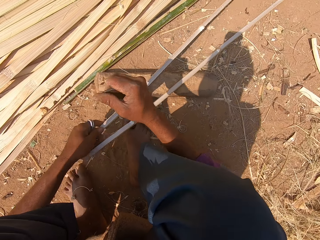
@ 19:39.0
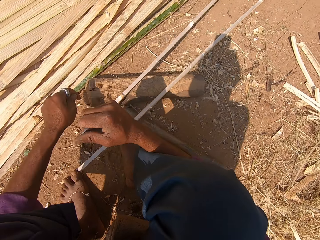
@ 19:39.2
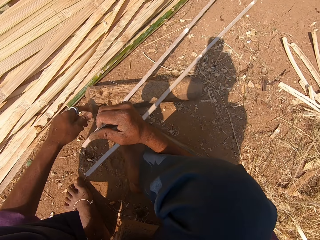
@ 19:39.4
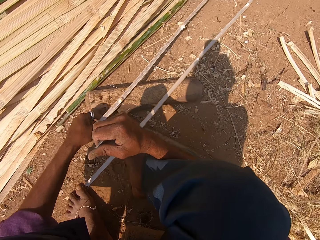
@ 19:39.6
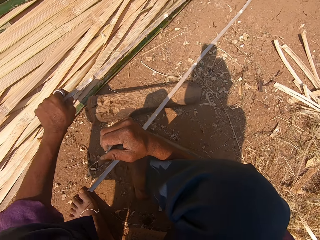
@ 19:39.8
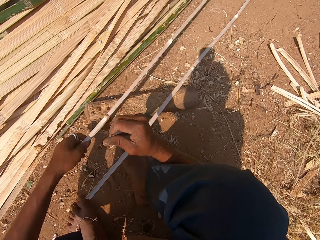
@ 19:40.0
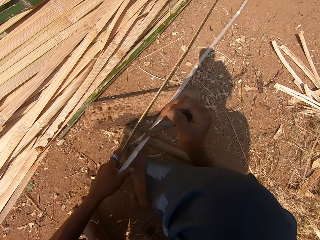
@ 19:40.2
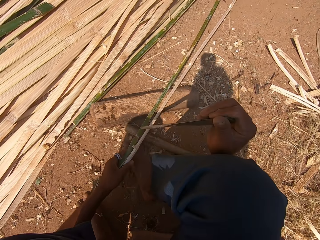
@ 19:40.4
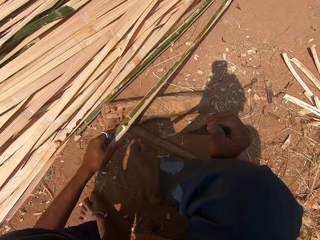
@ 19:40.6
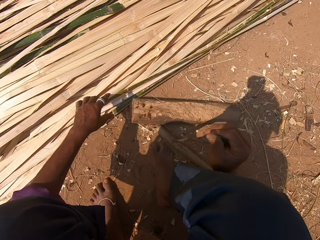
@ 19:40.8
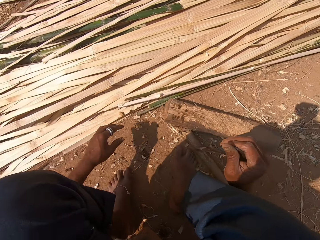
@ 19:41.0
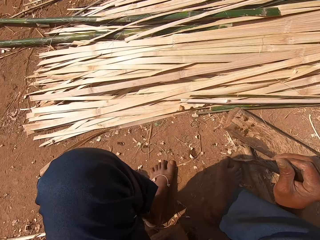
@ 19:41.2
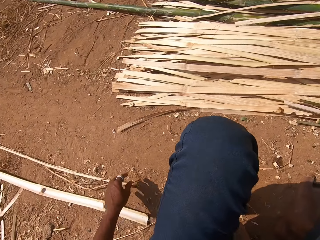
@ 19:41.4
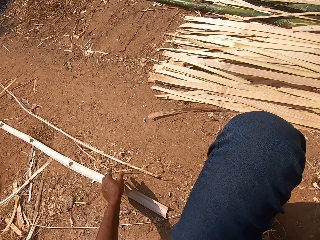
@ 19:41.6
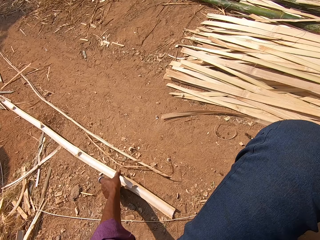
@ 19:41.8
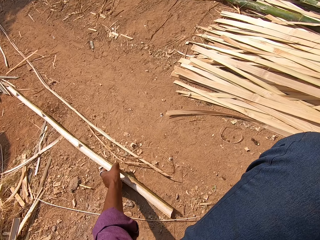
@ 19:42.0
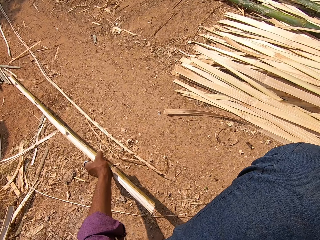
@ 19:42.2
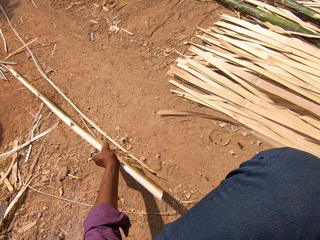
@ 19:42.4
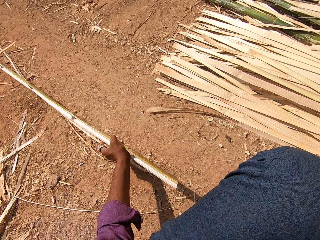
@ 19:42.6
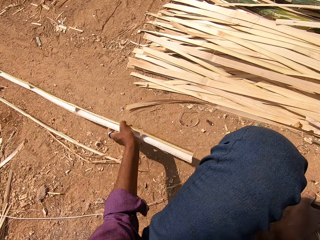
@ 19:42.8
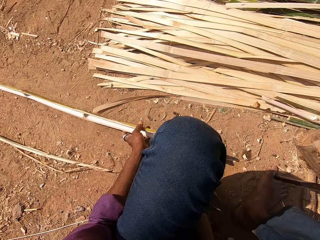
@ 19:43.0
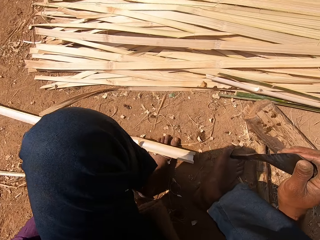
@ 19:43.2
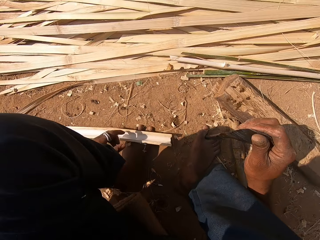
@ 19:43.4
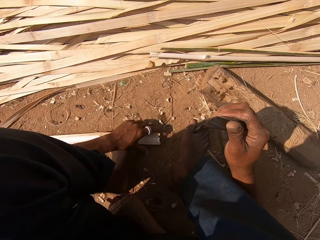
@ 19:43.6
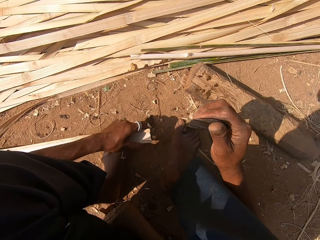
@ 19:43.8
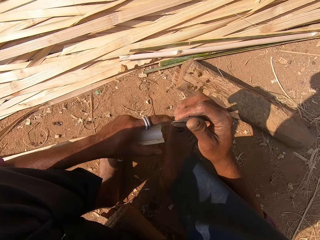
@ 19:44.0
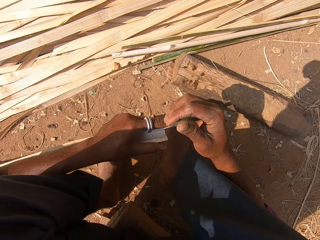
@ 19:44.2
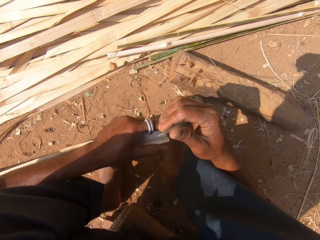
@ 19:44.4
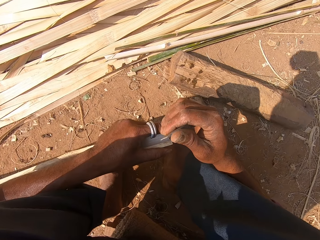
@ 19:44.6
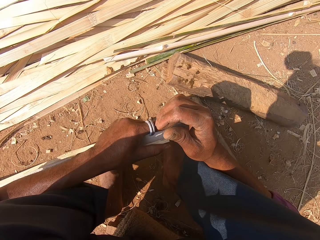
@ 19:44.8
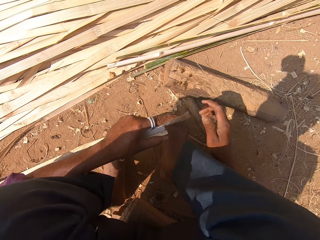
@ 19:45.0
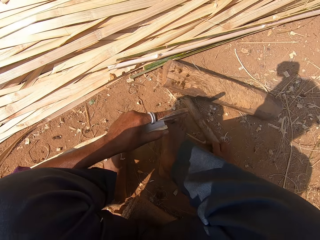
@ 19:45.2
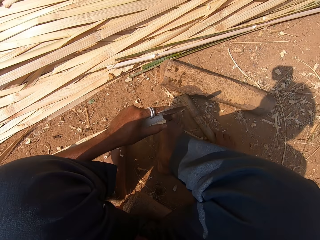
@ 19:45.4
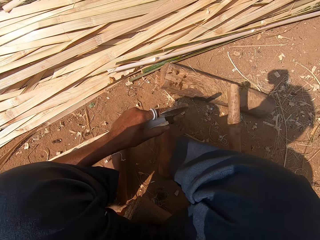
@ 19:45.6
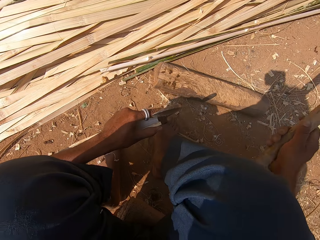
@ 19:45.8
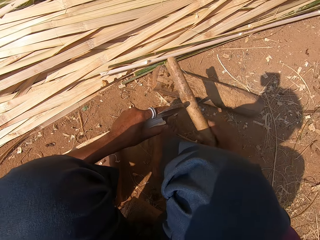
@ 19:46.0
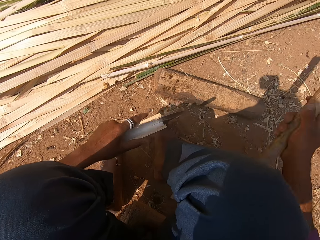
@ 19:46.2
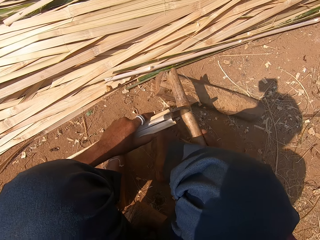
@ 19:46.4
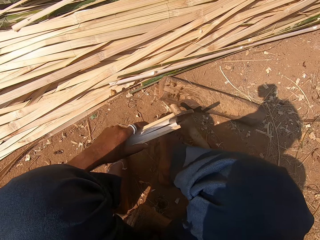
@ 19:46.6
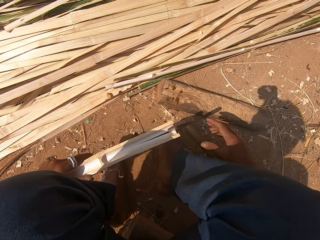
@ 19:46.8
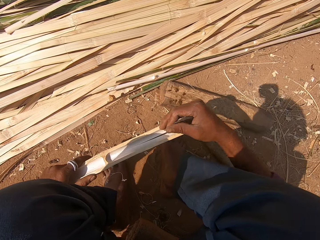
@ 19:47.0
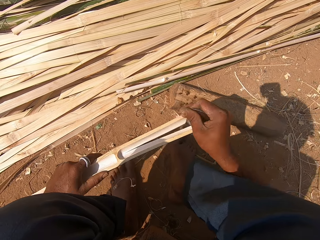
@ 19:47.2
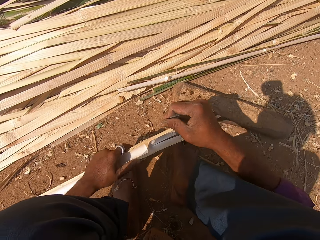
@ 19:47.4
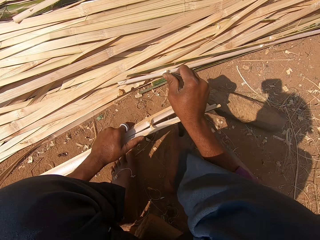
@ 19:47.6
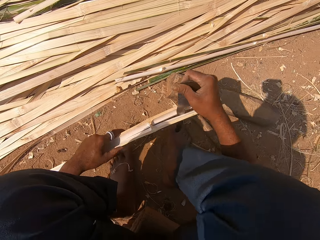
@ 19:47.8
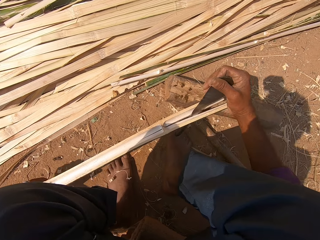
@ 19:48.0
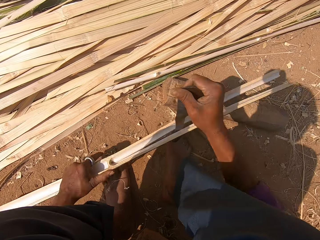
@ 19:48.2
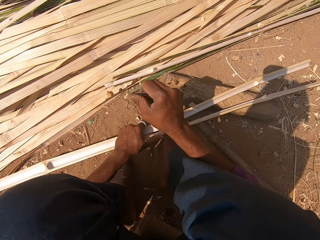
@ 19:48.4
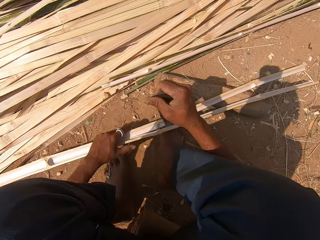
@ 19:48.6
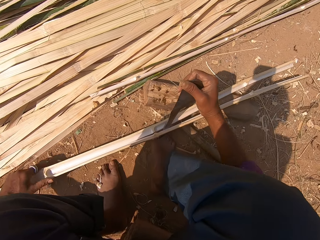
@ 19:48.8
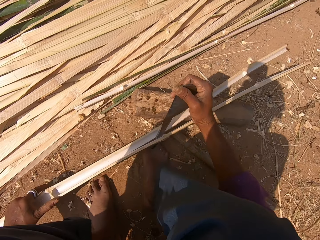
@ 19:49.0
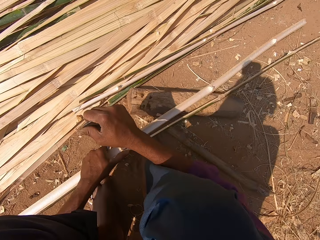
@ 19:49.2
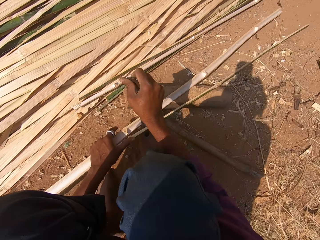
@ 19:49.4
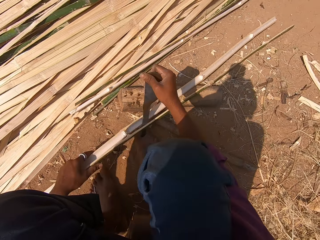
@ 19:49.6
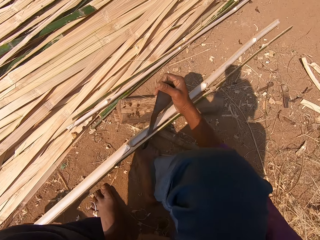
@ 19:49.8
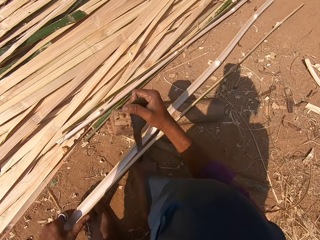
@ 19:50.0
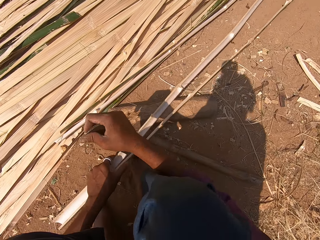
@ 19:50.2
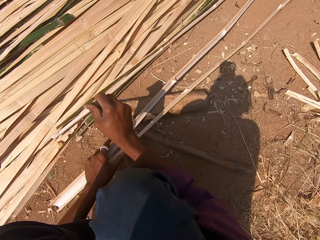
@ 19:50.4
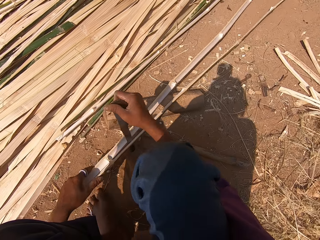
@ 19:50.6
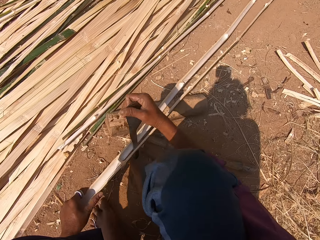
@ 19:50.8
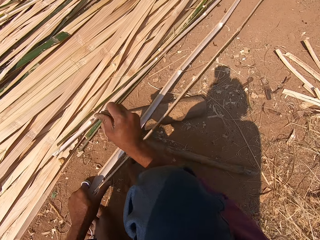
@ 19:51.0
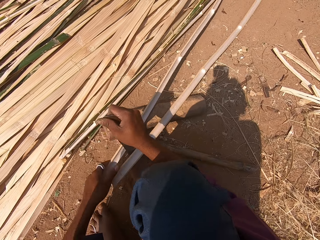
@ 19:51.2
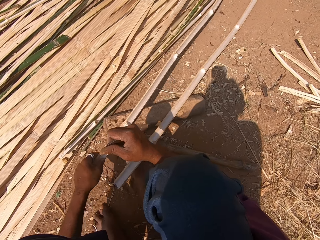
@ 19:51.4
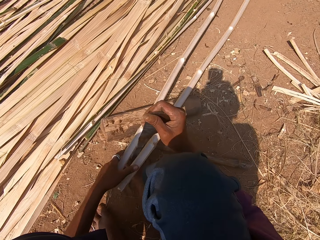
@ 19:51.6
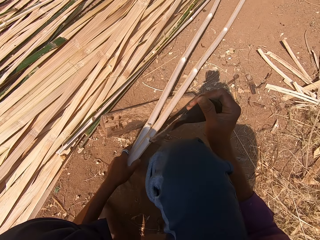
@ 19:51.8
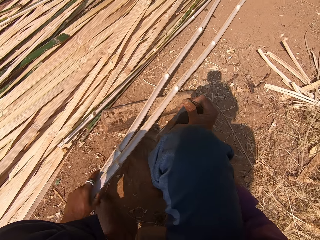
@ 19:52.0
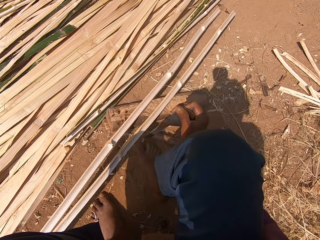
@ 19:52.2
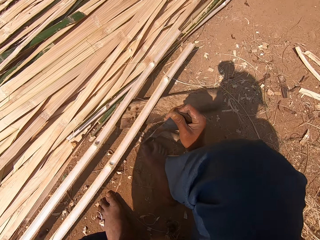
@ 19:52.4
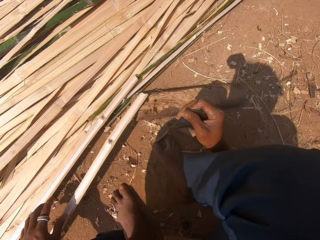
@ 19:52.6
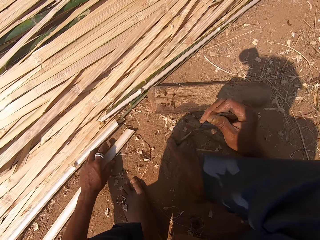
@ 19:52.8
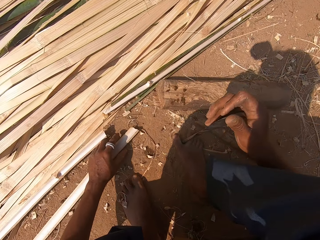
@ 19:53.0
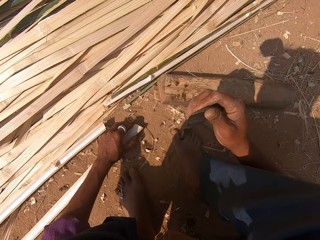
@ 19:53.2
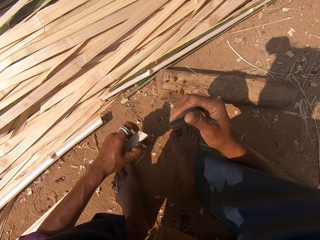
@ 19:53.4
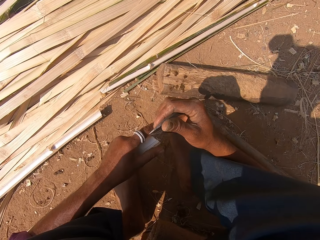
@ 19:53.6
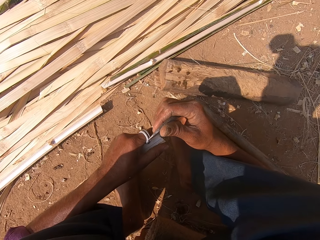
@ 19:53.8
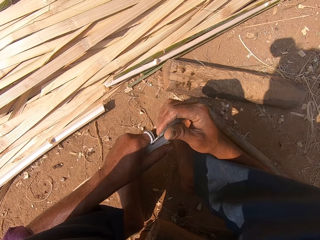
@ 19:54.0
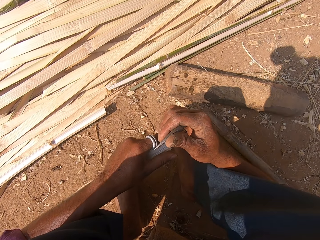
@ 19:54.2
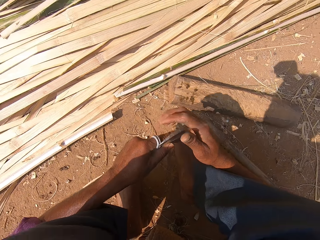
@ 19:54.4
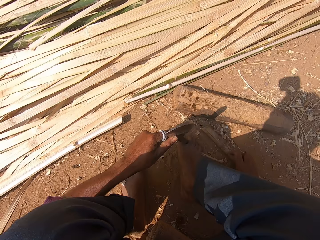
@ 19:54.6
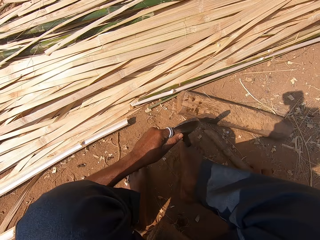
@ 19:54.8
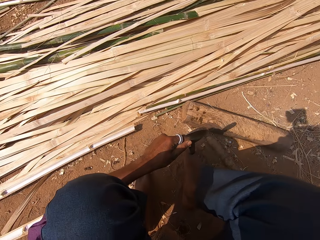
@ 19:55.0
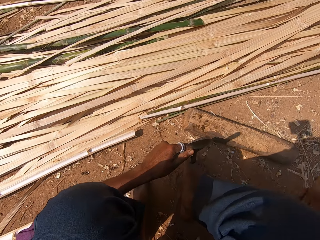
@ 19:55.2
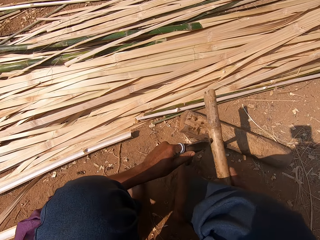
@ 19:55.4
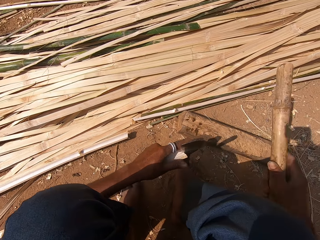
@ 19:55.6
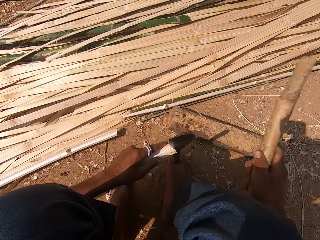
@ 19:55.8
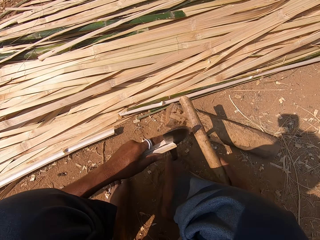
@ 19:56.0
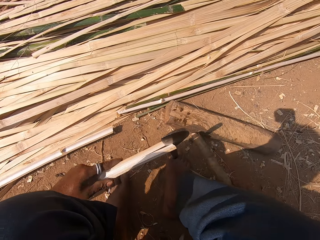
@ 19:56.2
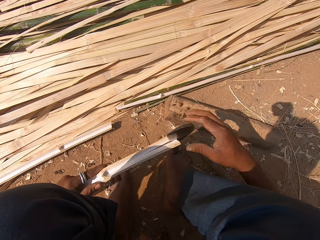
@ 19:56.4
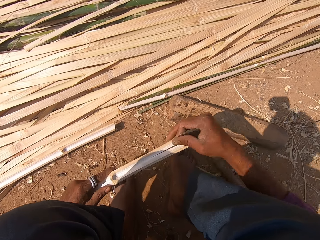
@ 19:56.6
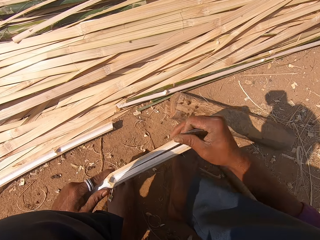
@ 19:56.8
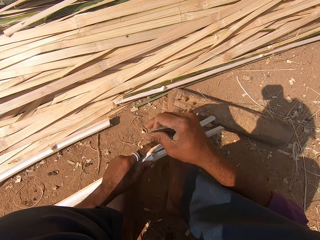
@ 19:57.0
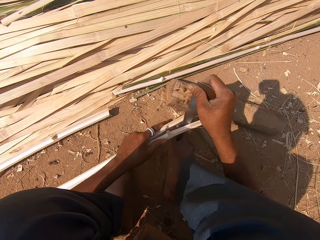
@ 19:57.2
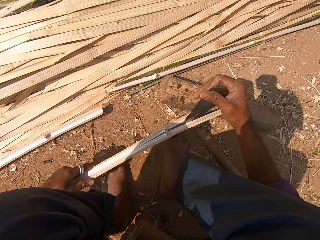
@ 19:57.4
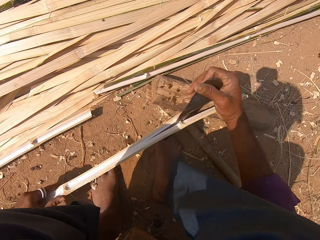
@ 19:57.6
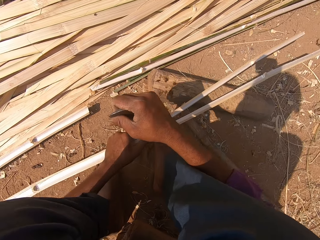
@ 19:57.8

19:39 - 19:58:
The camera wearer picks the bamboo stick. He holds the bamboo stick. He throws the bamboo sticks. He picks the bamboo stick. He holds the knife closer to the bamboo stick. He puts the knife on the bamboo stick. He picks up the dry piece of bamboo stick. He hits the knife with the dry piece of bamboo stick. He puts down the dry piece of bamboo stick. He peels the bamboo stick. He cuts the bamboo stick with the knife. He moves the bamboo stick with his left hand. He lifts the knife. He pulls the bamboo sticks. He moves the bamboo stick. He picks the bamboo stick. He holds the knife closer to the bamboo stick. He puts the knife on the bamboo stick. He picks up the dry piece of bamboo stick. He hits the knife with the dry piece of bamboo stick. He puts down the dry piece of bamboo stick. He cuts the bamboo stick with the knife. He peels the bamboo stick. He moves the bamboo stick with his left hand.

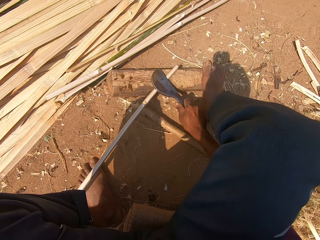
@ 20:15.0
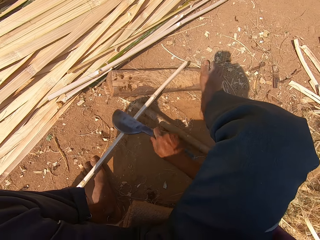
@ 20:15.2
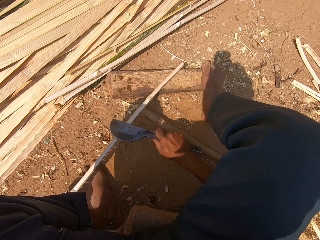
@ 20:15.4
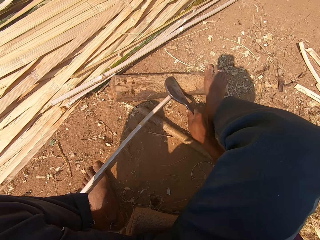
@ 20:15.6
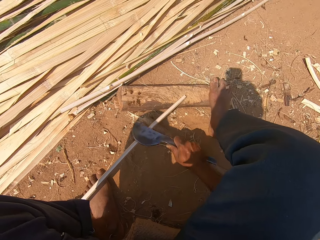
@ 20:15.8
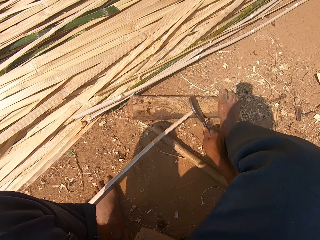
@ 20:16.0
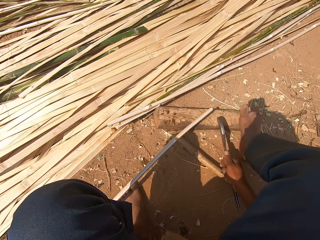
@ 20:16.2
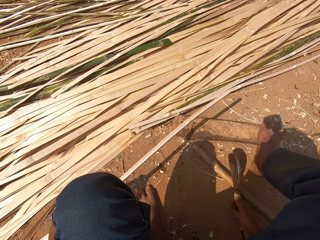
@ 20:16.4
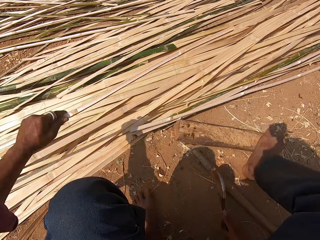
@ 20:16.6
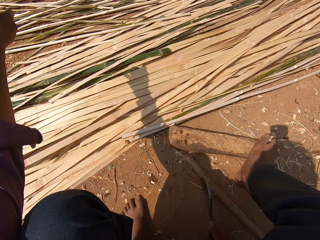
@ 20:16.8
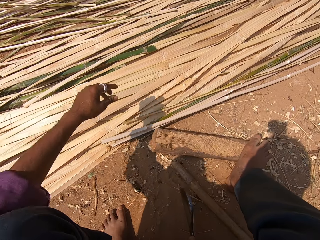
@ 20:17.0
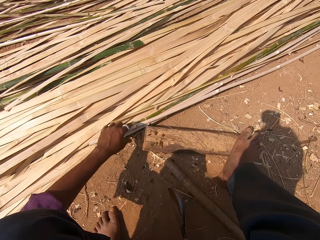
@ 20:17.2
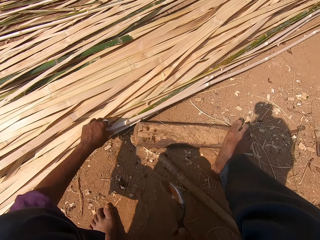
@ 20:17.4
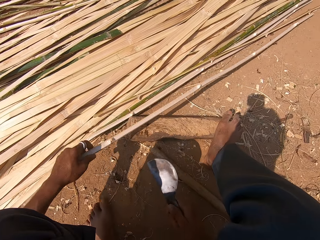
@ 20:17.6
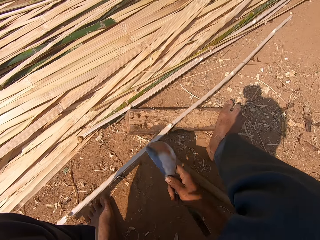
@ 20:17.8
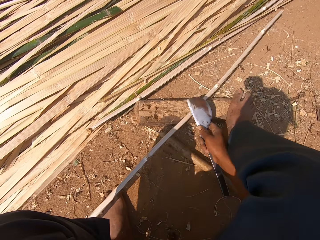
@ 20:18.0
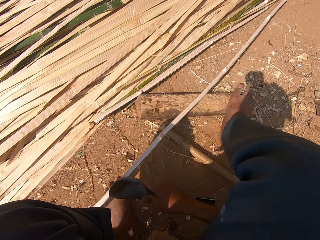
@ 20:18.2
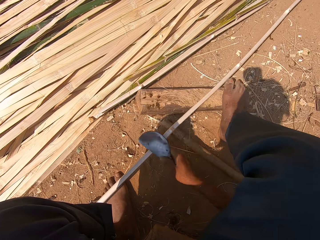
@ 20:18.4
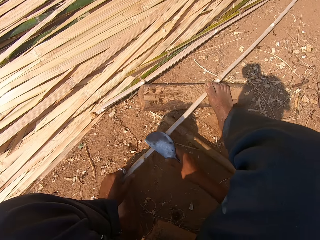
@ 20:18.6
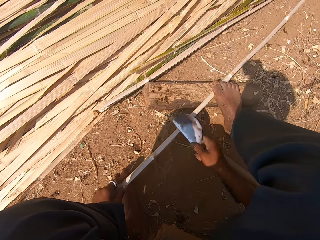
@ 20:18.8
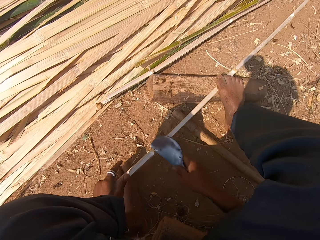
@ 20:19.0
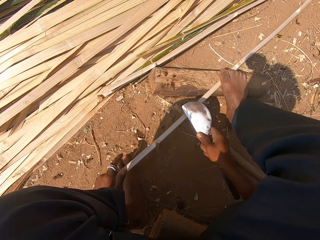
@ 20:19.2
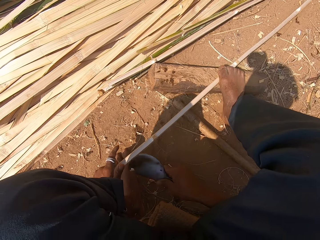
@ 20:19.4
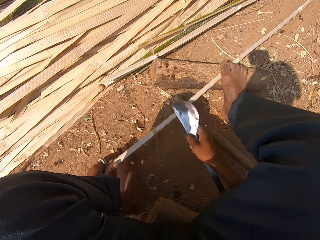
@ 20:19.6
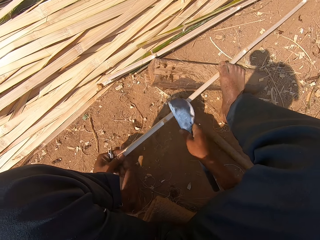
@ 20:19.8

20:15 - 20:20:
The camera wearer throws the bamboo stick. They pick up the bamboo stick. They peel the bamboo stick with a knife. They smoothen the bamboo stick.
